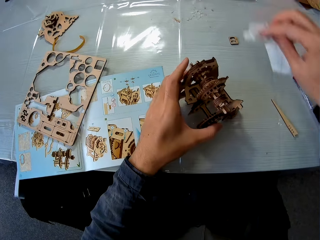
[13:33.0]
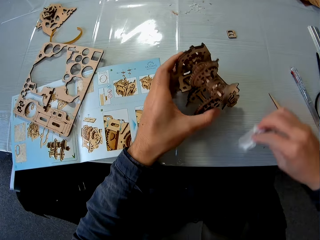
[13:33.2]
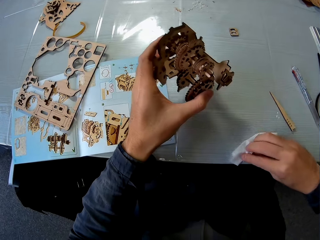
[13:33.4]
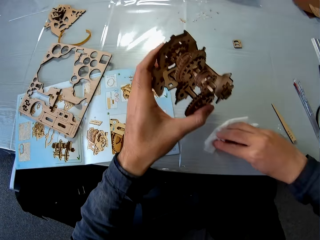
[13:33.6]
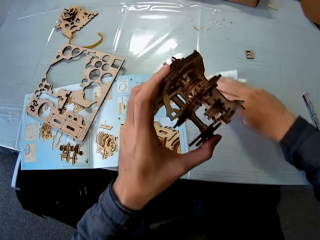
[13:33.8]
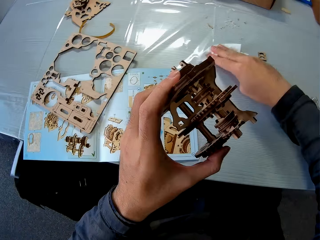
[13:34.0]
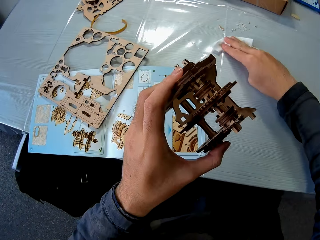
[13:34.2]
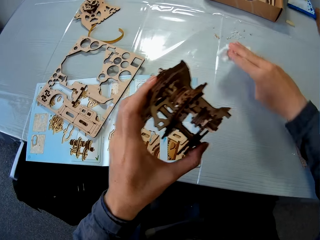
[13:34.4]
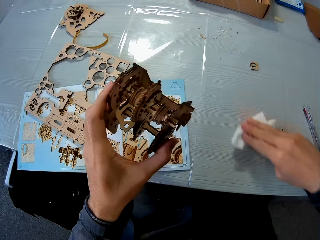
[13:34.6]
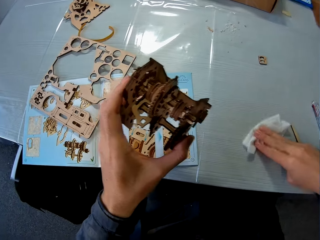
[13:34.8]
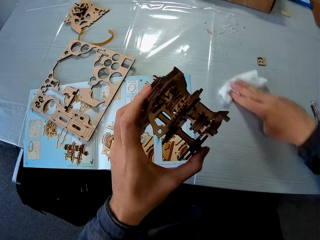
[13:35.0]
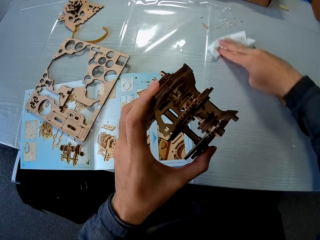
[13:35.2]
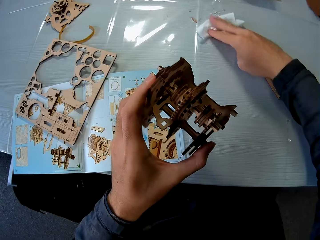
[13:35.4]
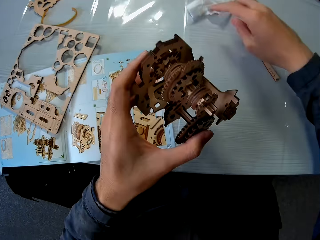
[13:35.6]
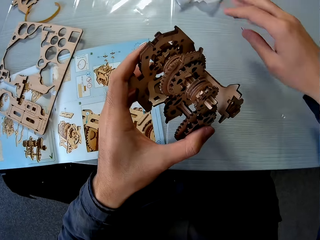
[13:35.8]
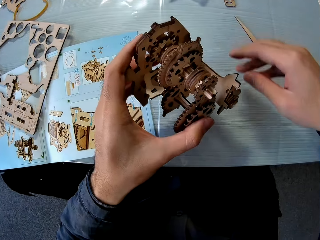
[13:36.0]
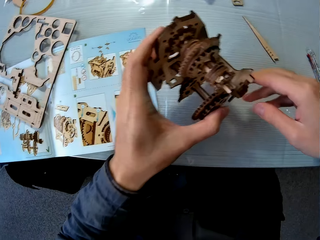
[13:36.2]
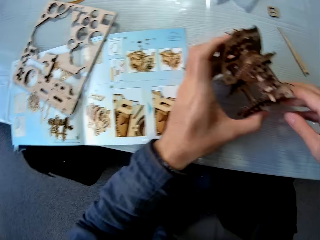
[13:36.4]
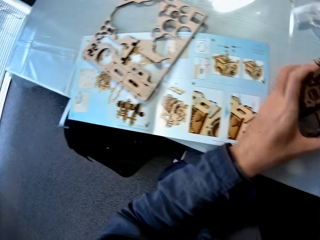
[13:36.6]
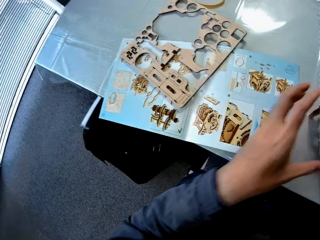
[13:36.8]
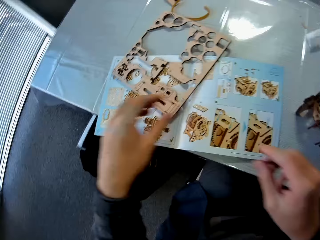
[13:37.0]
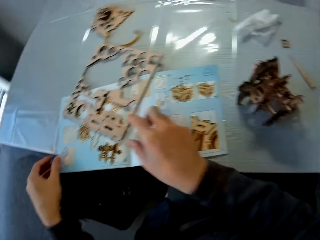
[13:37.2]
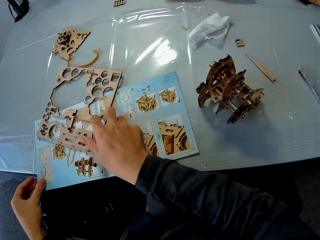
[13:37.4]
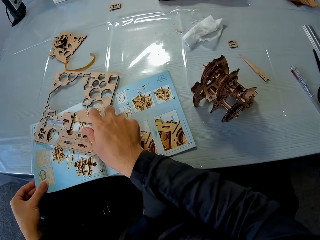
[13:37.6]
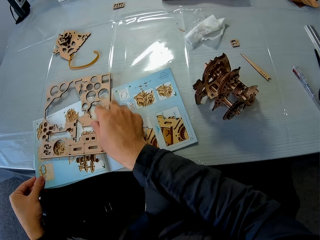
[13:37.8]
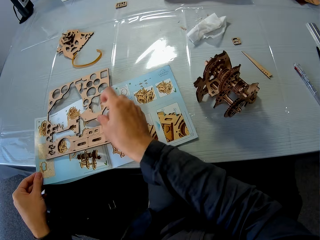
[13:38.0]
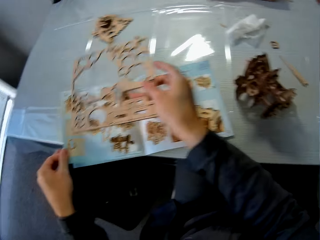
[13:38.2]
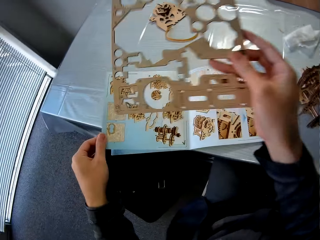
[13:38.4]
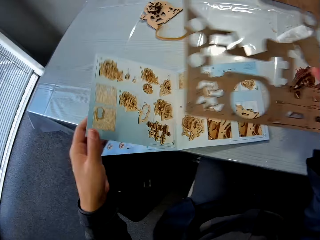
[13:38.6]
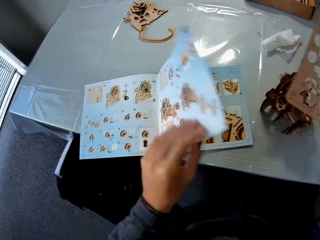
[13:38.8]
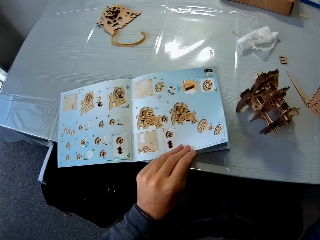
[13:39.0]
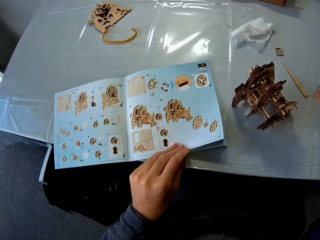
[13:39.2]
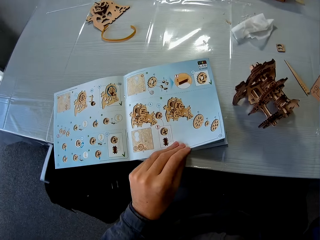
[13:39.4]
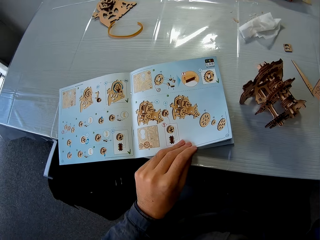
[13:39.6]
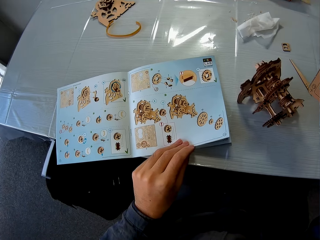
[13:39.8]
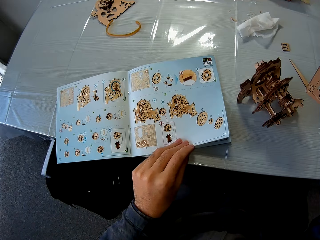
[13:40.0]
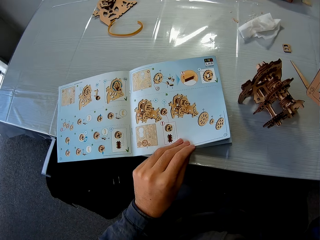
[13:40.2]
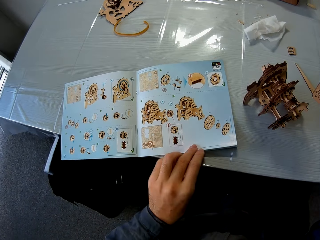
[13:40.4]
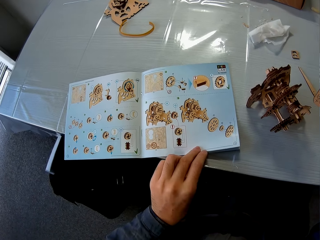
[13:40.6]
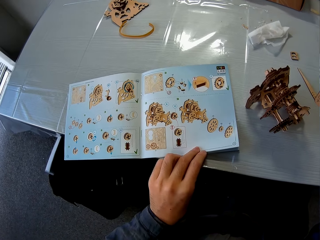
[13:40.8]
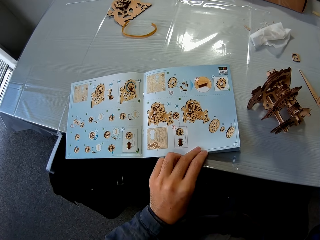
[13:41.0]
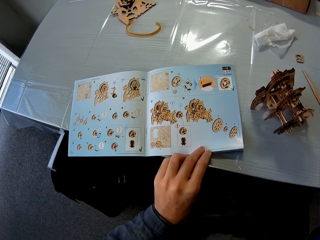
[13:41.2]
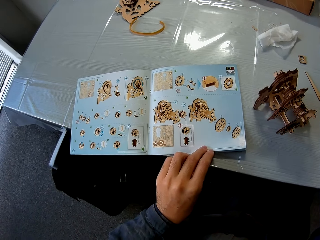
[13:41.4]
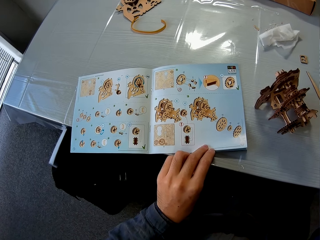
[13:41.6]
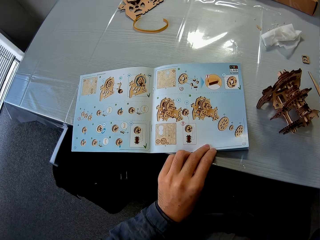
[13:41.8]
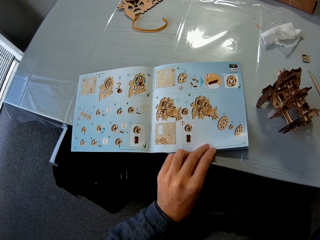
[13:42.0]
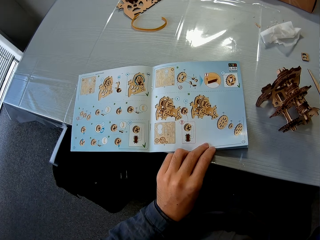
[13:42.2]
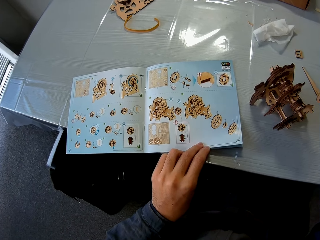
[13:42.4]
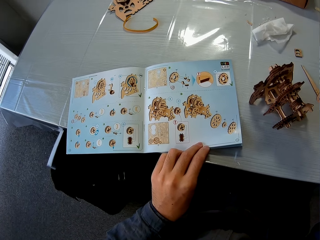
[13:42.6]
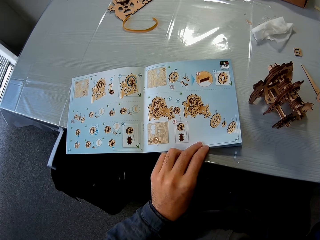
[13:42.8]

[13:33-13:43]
The camera wearer picks up a piece of paper on the table with his right hand. He picks up the wood gears model on the table. He wipes the table with the piece of paper. He puts the piece of paper on the table. He puts the wood gears model on the table. He picks up a part of the wood gears model on the table. He opens the book on the table, holds the book on the table with his left hand, and goes through the book.

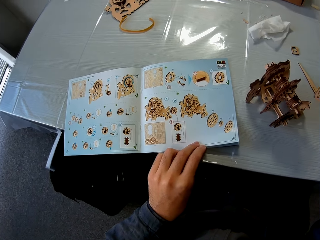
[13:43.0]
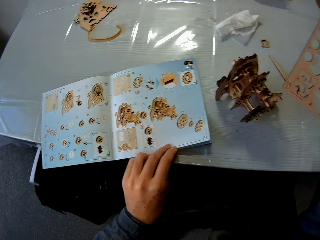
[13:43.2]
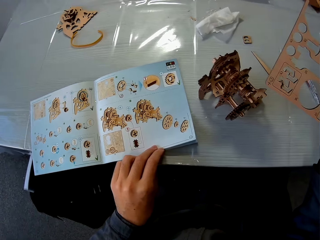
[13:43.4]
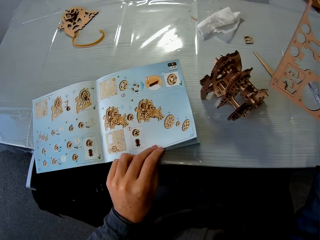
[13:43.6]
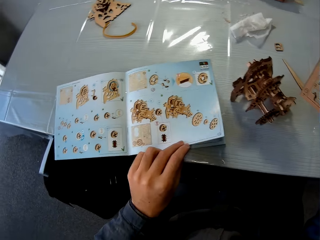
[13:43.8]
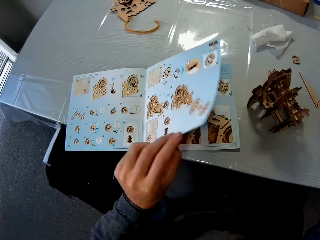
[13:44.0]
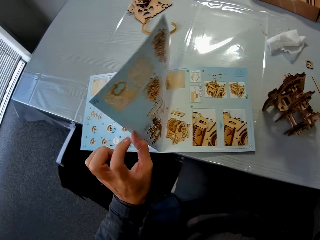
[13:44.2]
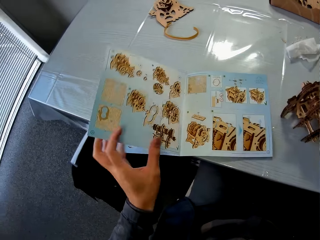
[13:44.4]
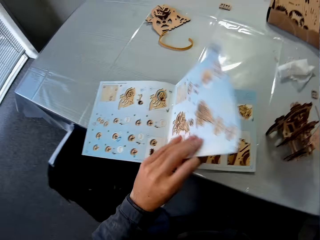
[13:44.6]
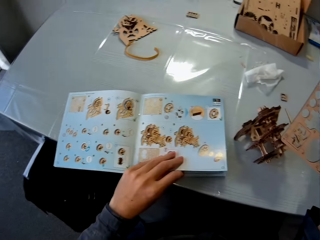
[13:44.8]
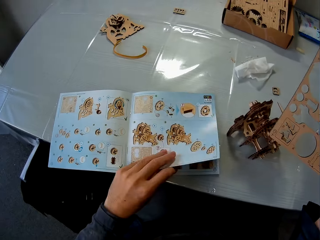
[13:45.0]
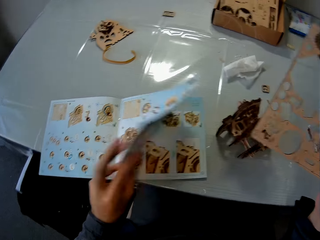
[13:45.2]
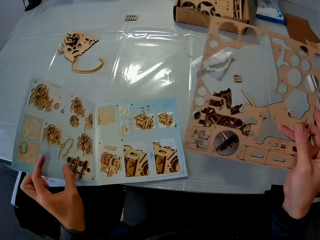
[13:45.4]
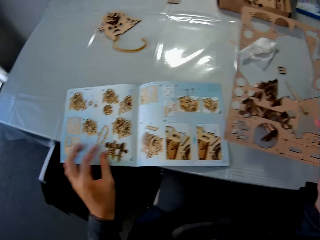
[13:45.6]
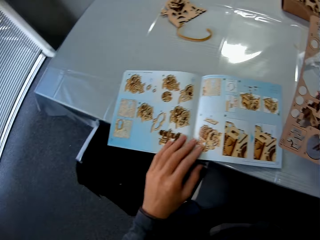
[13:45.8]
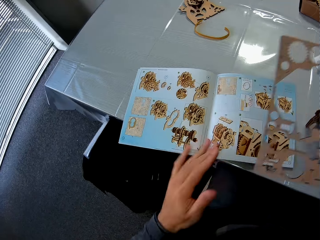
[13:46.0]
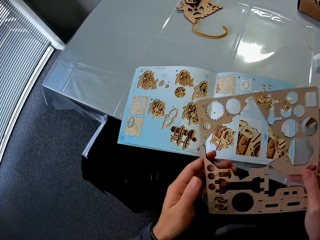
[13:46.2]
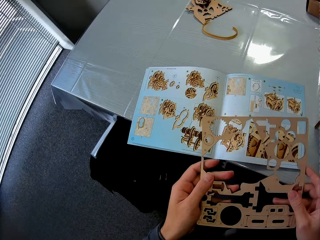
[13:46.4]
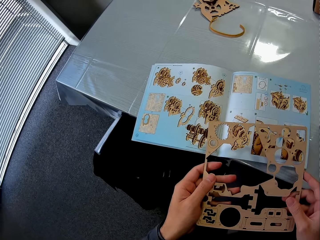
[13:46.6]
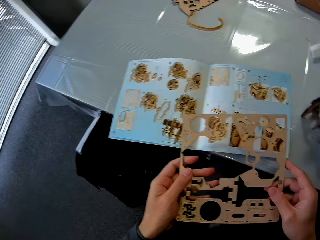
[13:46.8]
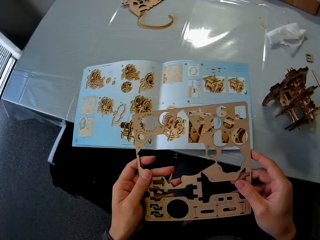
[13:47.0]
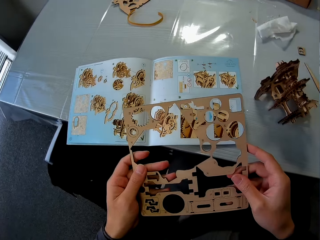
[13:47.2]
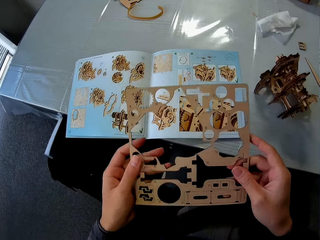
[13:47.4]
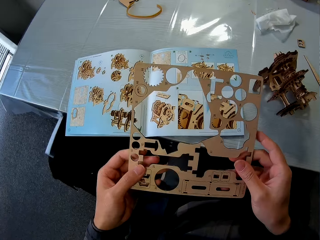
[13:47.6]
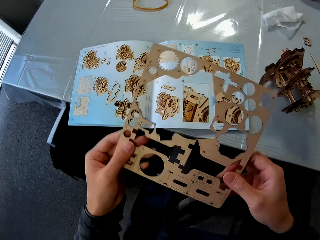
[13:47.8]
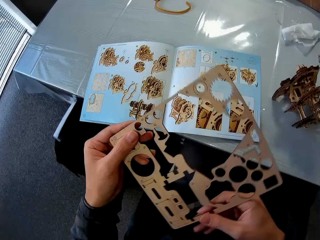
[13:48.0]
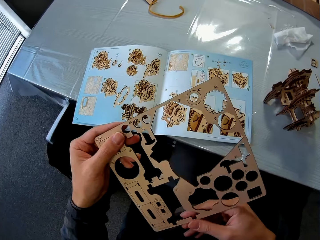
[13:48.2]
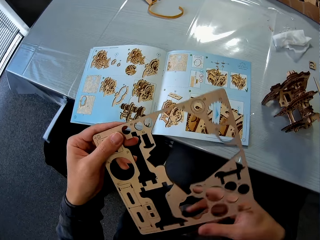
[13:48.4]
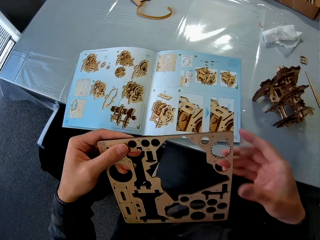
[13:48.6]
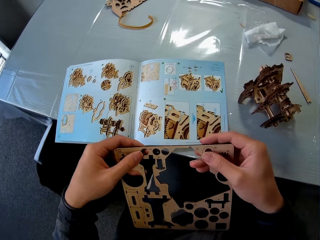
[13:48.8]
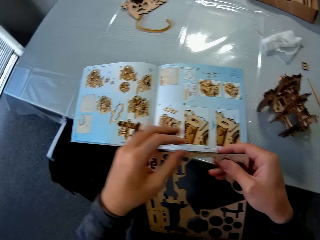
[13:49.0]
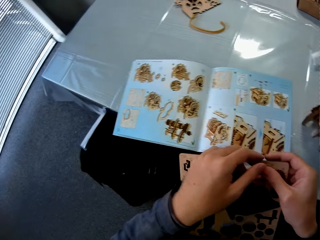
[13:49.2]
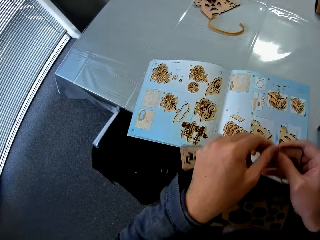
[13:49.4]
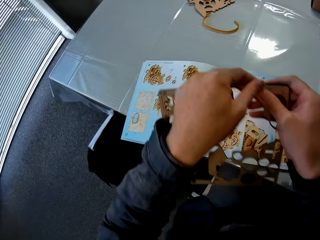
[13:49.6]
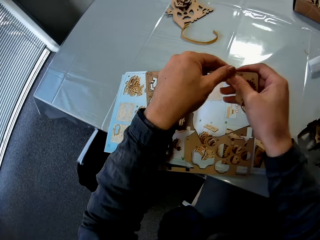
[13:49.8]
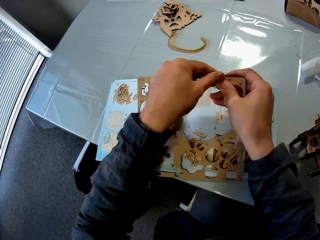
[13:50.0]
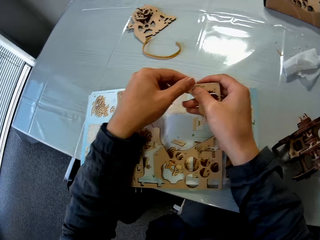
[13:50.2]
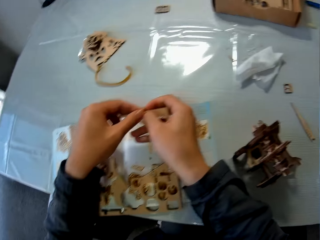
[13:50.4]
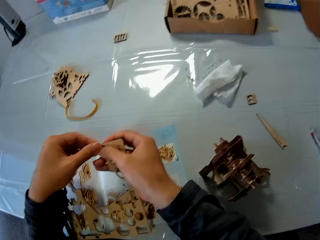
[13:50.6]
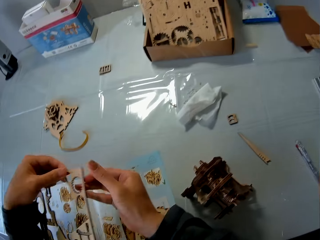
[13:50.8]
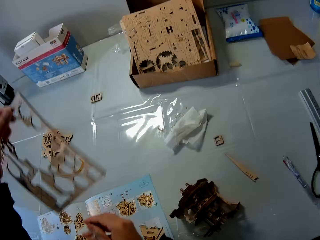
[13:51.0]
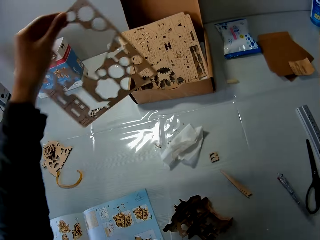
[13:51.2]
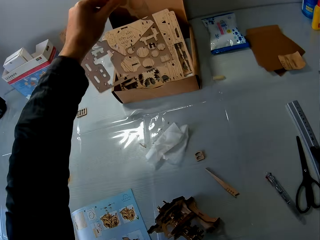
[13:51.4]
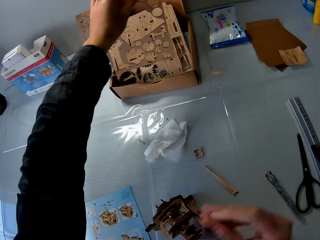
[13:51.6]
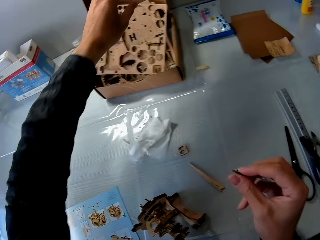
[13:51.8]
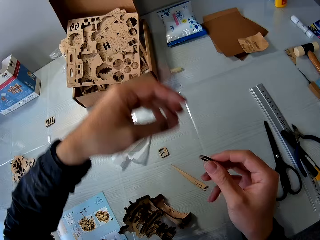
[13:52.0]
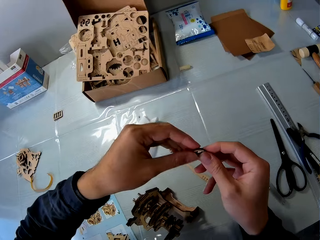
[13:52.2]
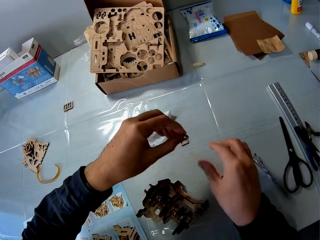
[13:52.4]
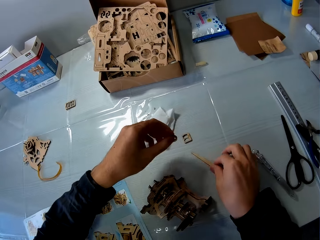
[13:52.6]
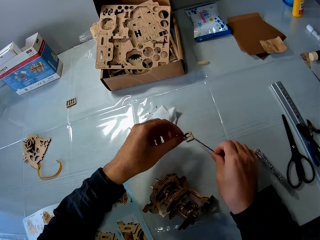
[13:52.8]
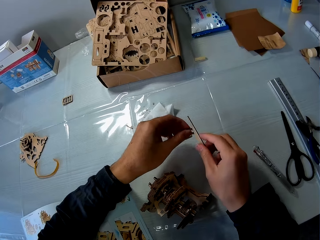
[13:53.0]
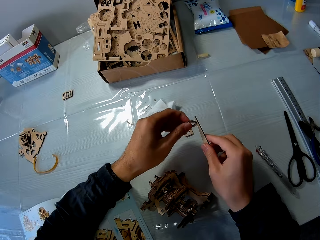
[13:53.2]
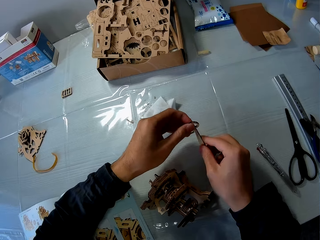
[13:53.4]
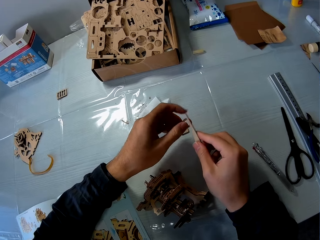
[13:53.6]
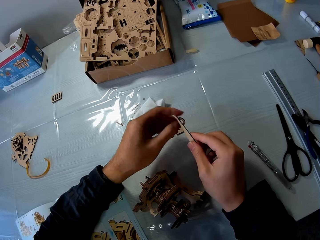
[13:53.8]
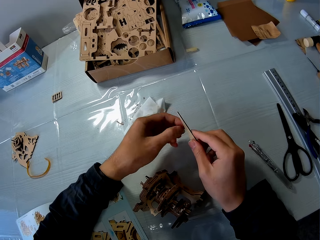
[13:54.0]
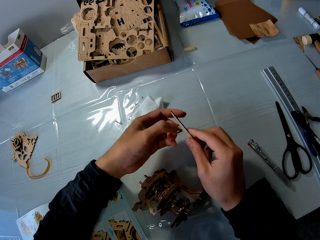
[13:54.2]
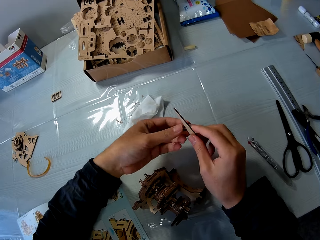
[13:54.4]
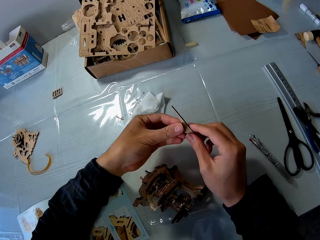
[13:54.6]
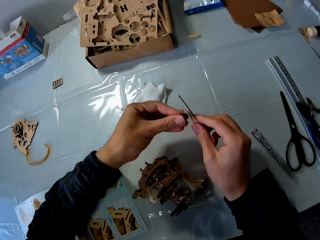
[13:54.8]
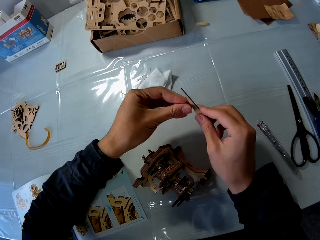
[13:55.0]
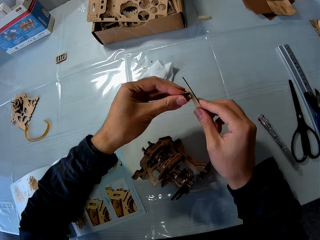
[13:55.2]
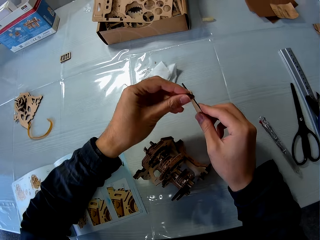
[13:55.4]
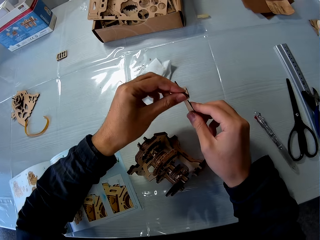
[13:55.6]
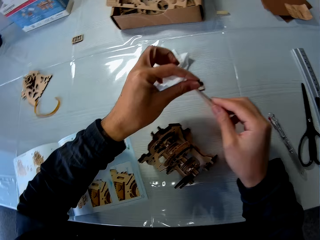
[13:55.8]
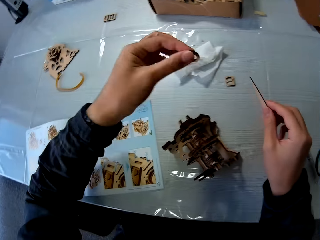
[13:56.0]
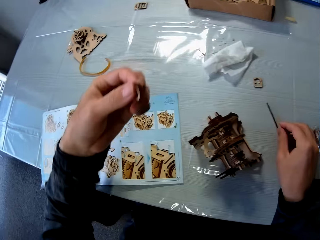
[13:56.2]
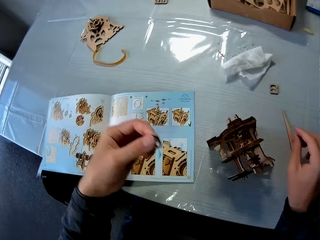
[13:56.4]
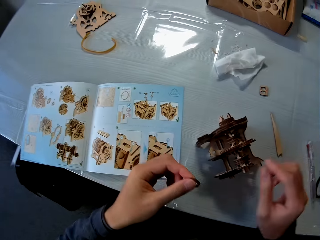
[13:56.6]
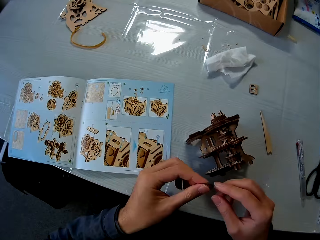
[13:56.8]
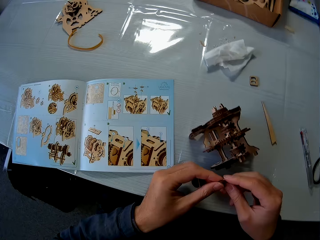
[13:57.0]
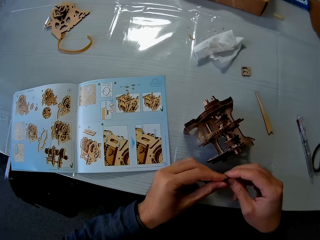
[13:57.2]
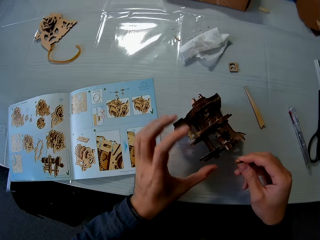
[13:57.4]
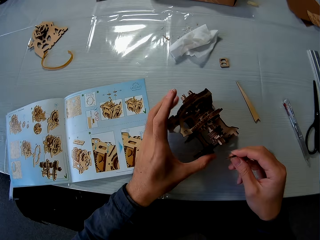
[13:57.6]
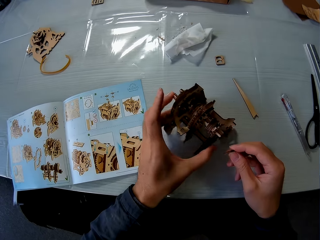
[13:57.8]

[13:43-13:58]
The camera wearer opens the book on the table. He opens the book again. He holds laser cut wood, turns the laser cut wood, and holds the laser cut wood. He removes a piece from the paper parts sheet. He places the paper sheet on a box on the table. He places the piece on his left hand. He picks up a paper piece from the table. He rubs the two pieces together.
